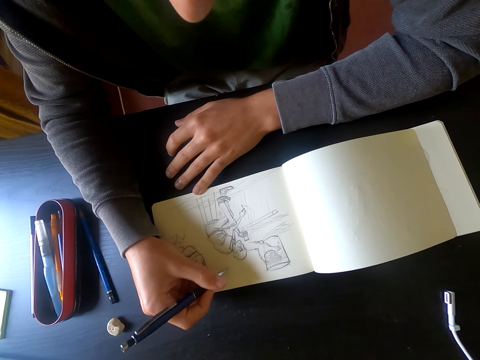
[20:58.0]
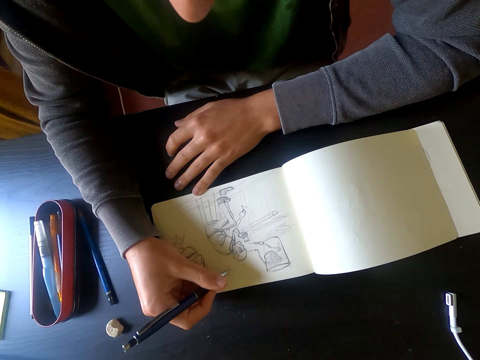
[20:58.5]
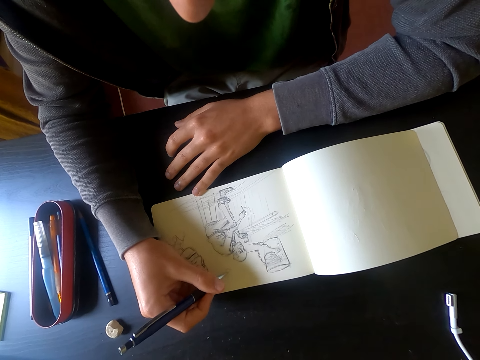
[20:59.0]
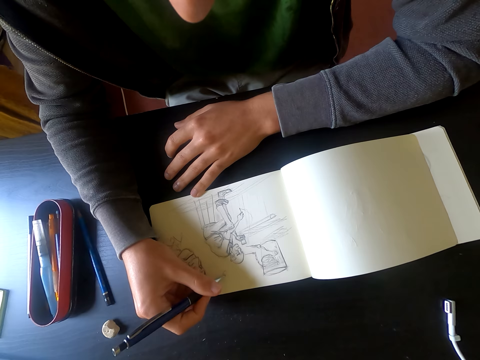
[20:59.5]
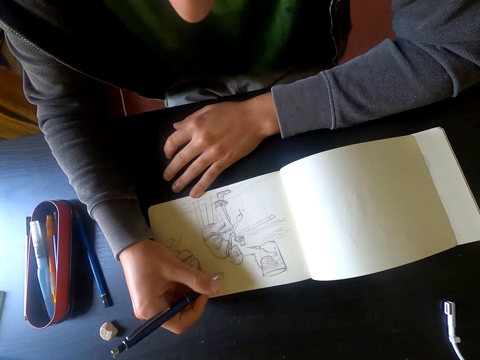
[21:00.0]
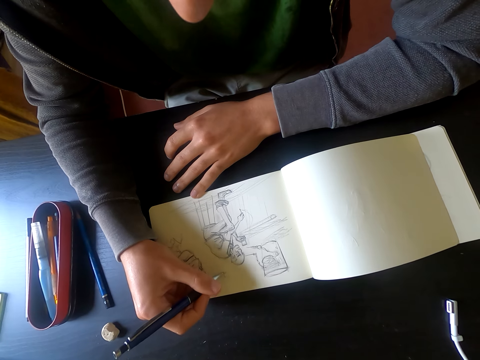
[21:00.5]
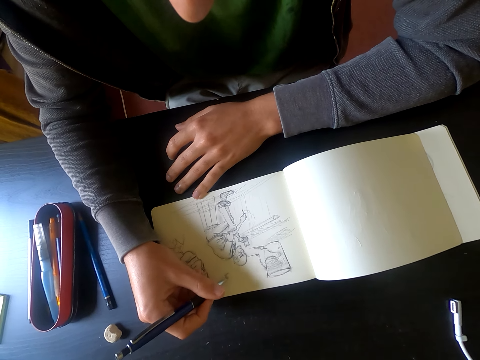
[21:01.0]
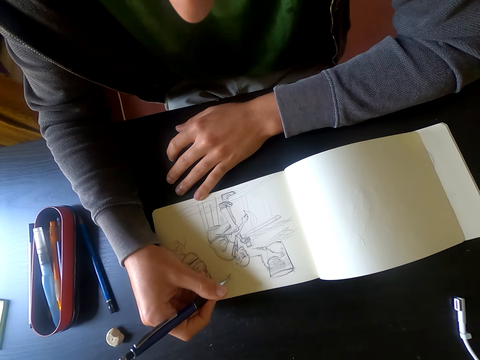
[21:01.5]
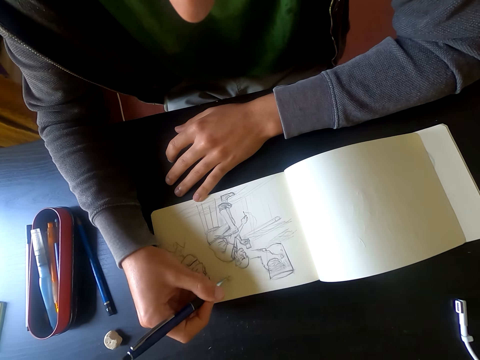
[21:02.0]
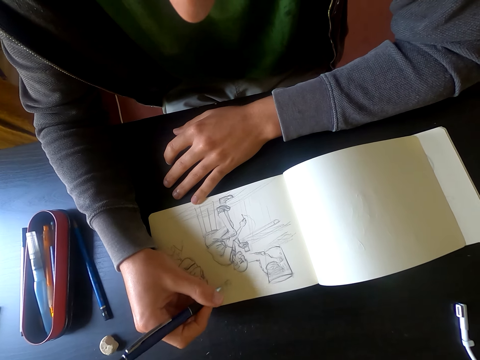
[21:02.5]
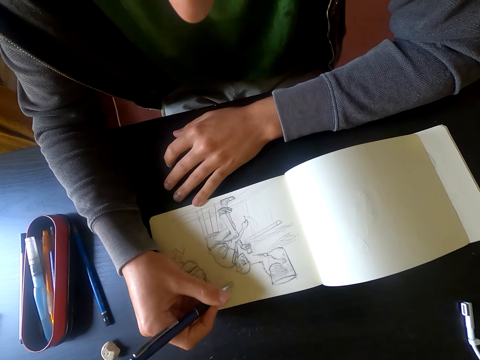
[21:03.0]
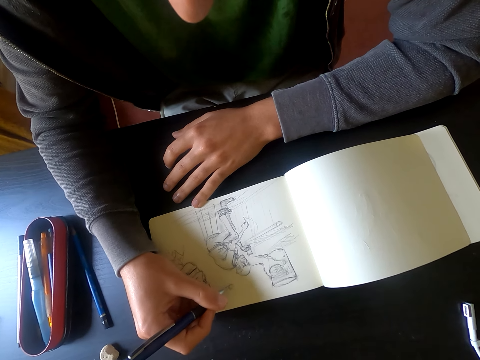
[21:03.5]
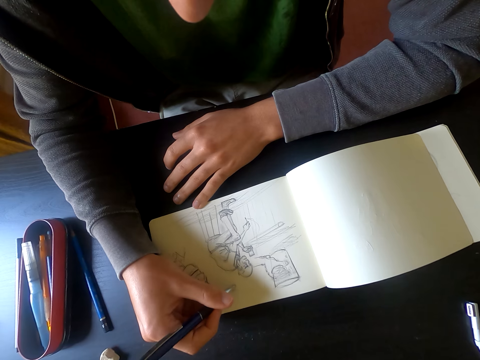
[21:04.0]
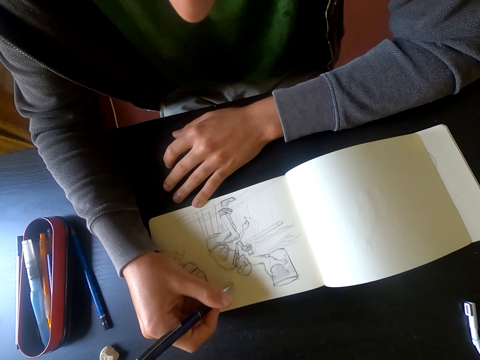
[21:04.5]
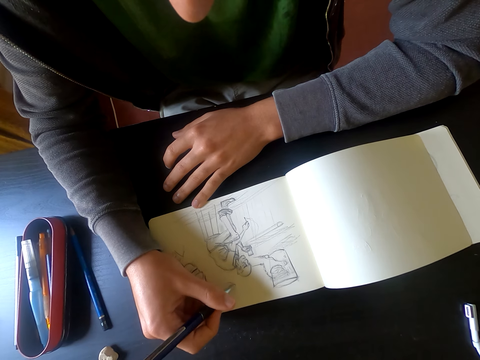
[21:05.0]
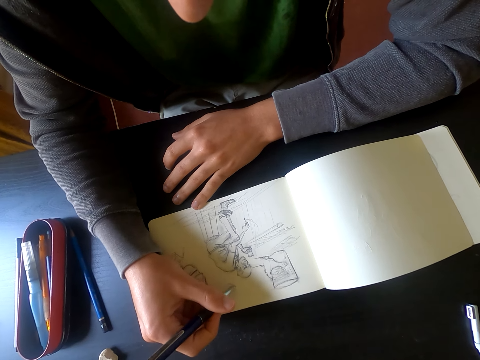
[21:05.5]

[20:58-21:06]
The camera wearer draws a picture on the piece of paper on the table.

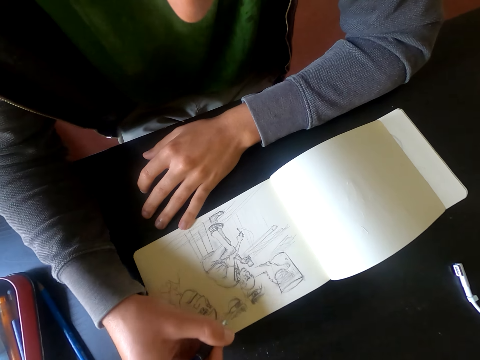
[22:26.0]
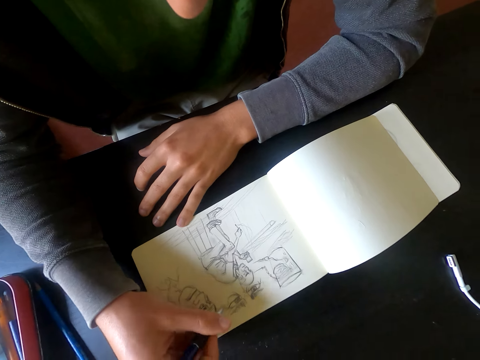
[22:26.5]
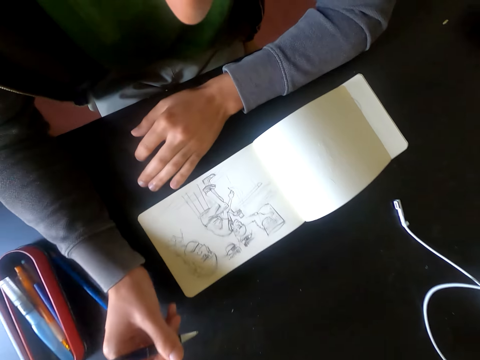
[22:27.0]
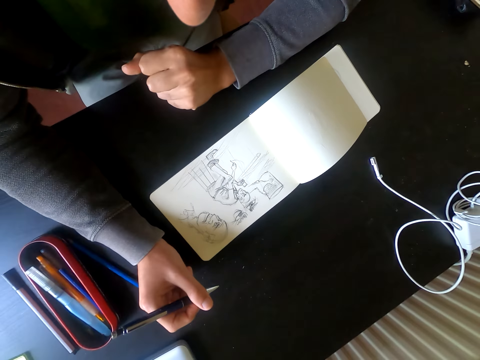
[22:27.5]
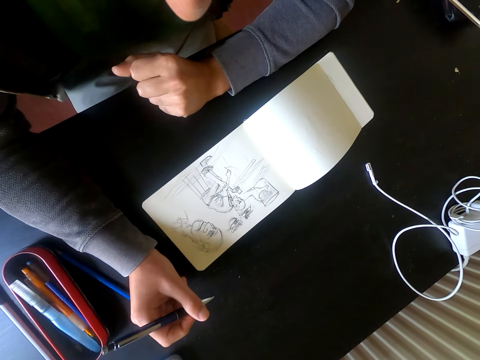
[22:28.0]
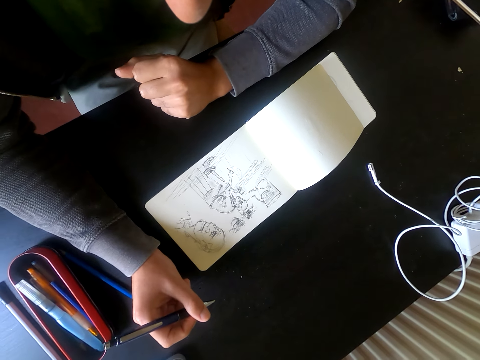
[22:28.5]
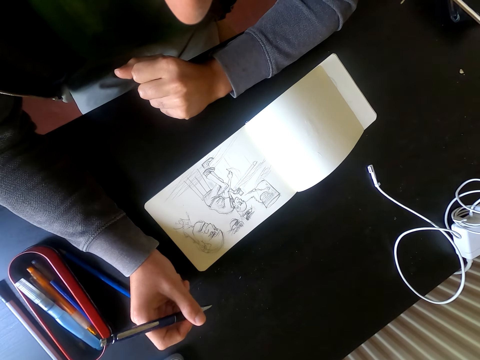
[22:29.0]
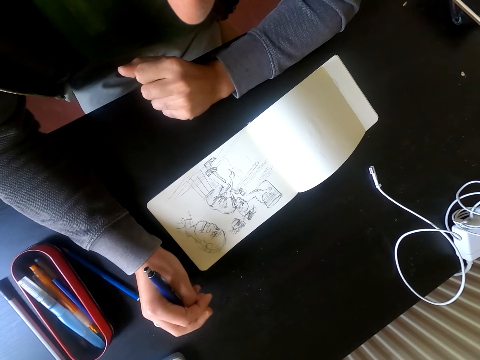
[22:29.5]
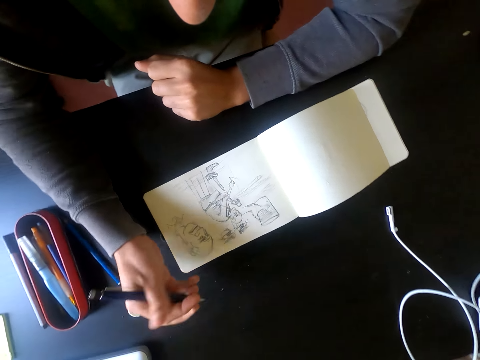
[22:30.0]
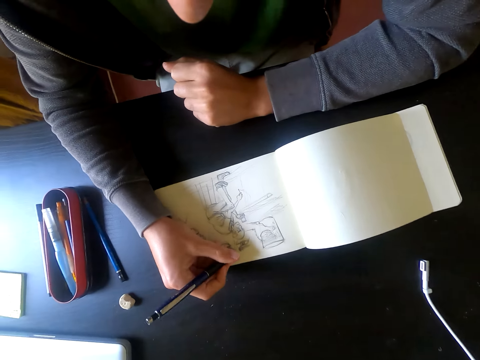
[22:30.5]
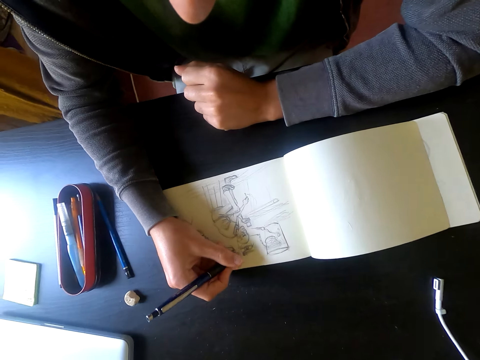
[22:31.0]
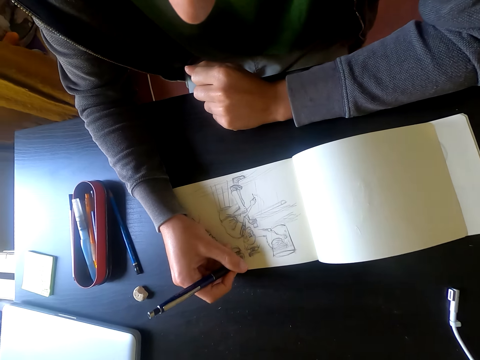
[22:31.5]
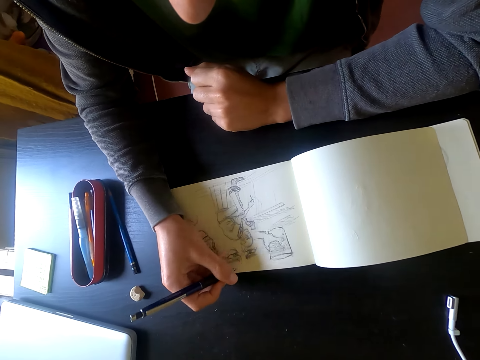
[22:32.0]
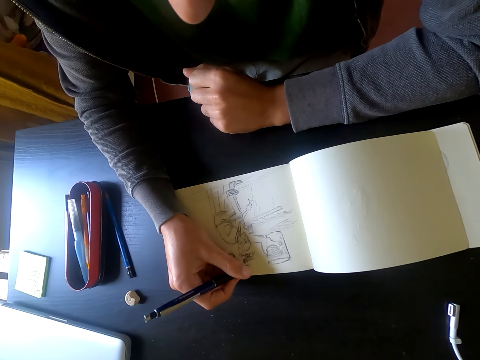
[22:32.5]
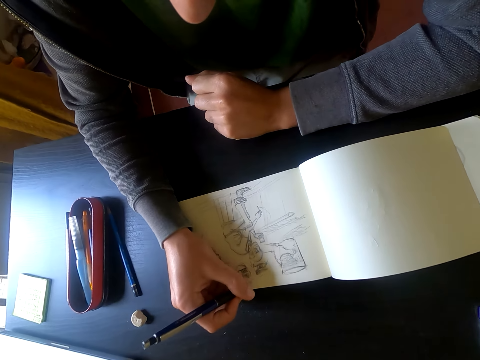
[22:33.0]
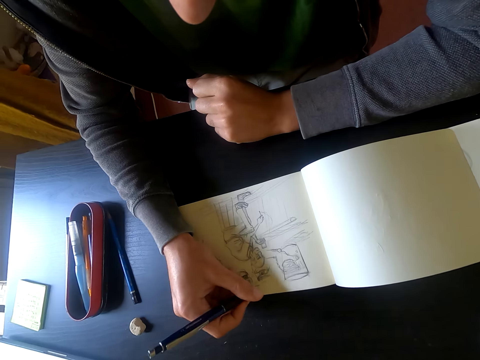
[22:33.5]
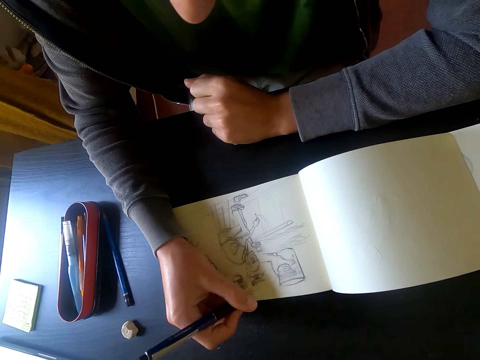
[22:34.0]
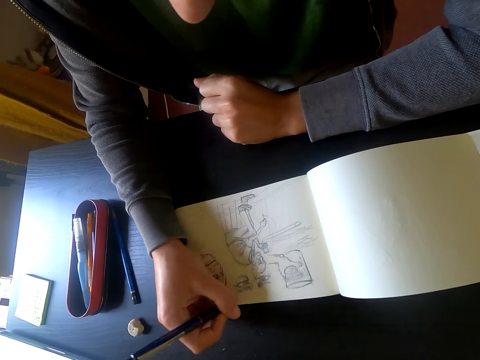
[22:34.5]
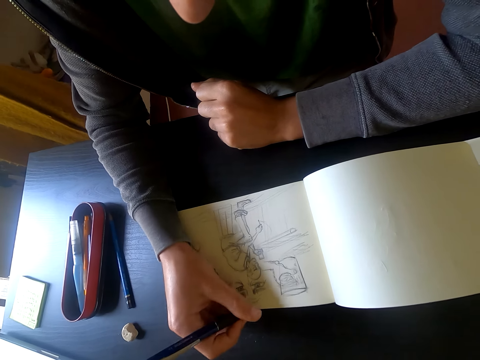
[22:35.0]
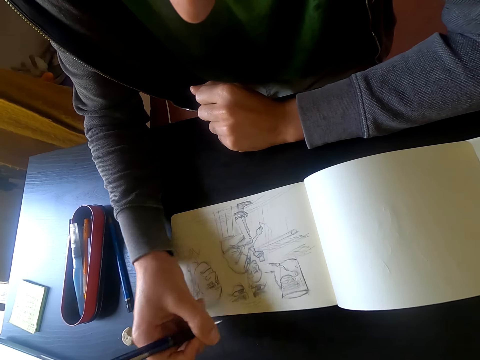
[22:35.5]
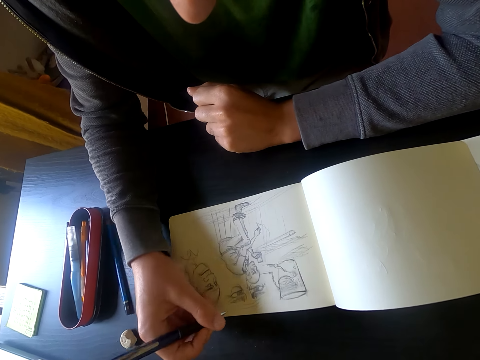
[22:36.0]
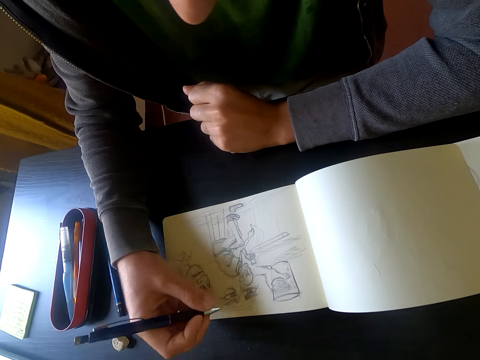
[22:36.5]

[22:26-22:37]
The camera wearer holds a pen with his right hand. He draws a picture on the piece of paper on the table.

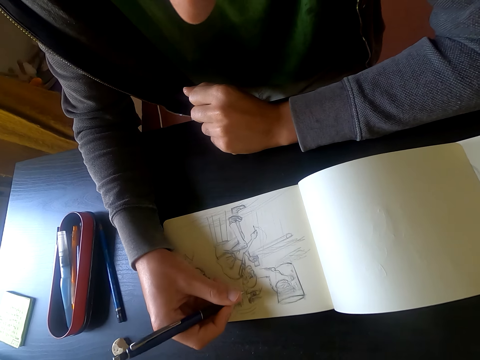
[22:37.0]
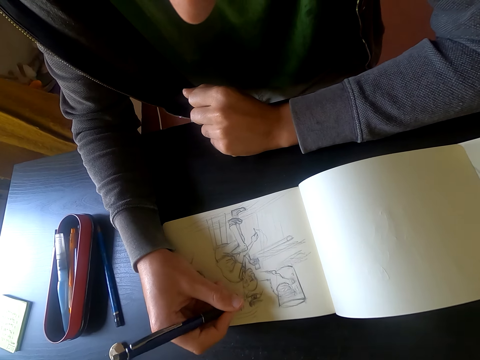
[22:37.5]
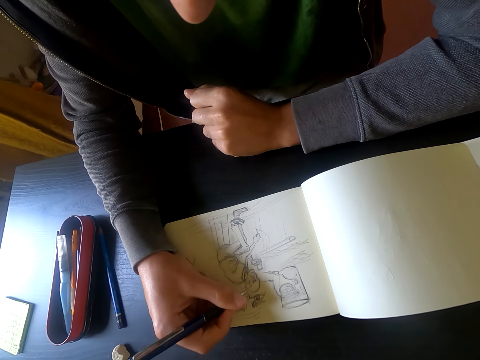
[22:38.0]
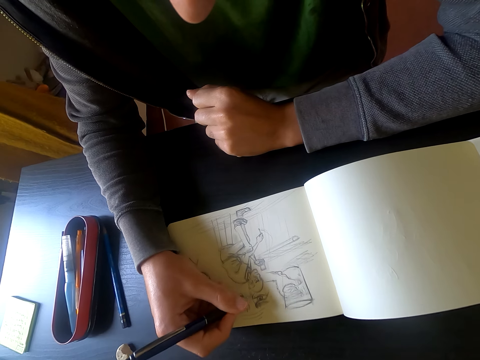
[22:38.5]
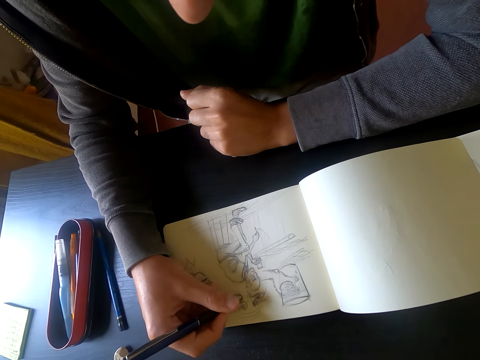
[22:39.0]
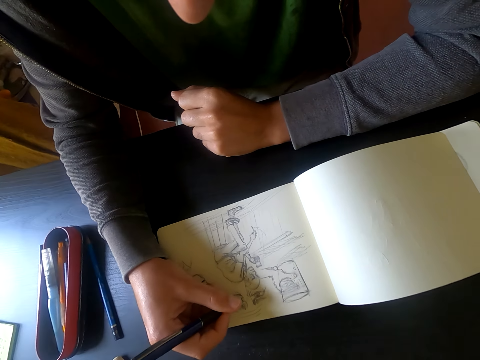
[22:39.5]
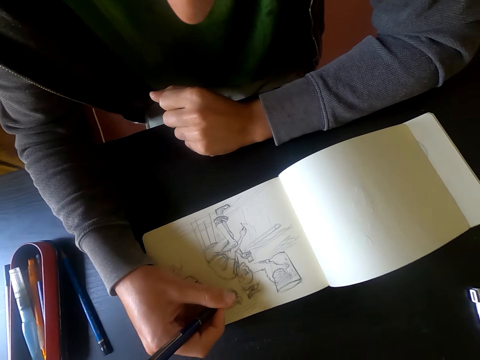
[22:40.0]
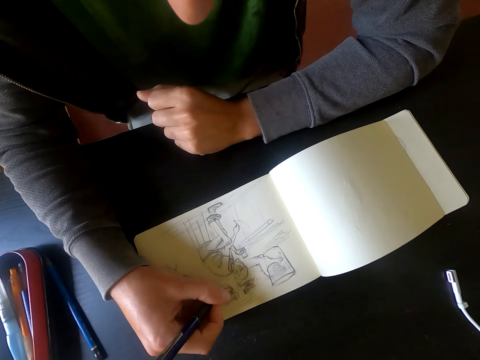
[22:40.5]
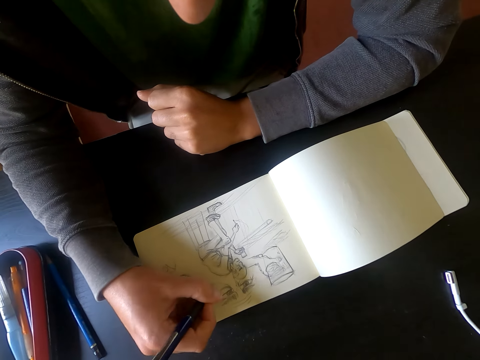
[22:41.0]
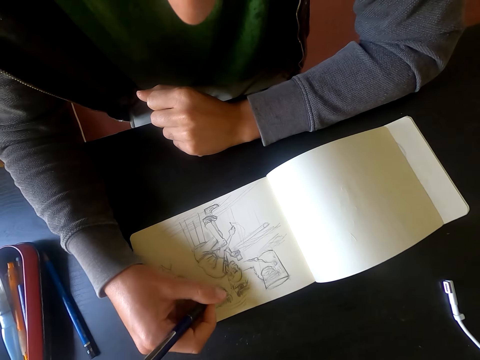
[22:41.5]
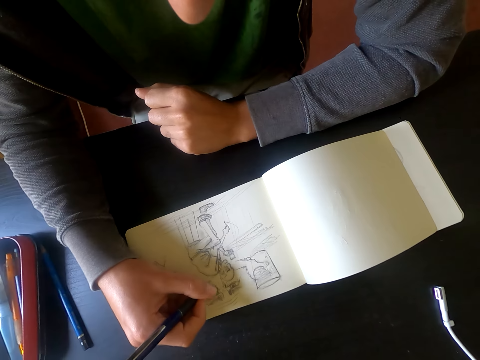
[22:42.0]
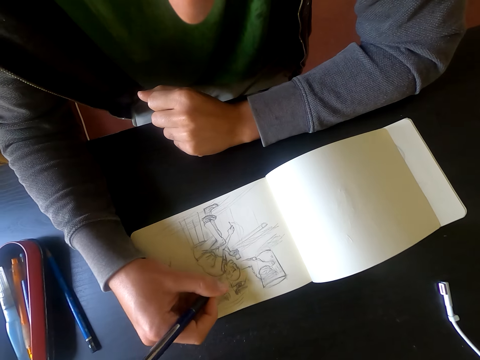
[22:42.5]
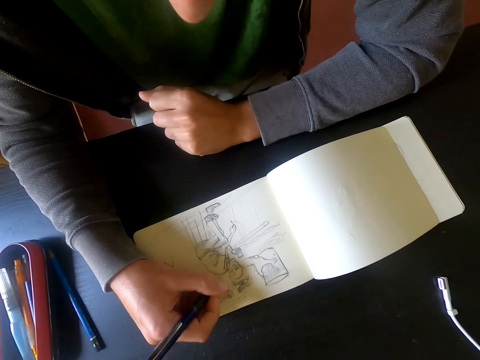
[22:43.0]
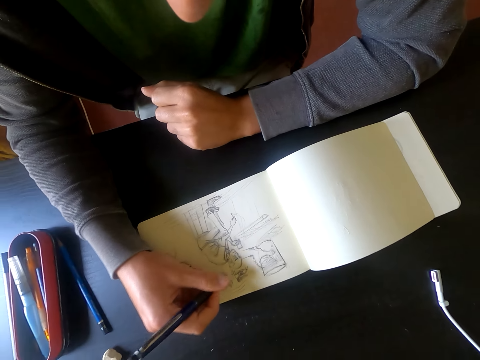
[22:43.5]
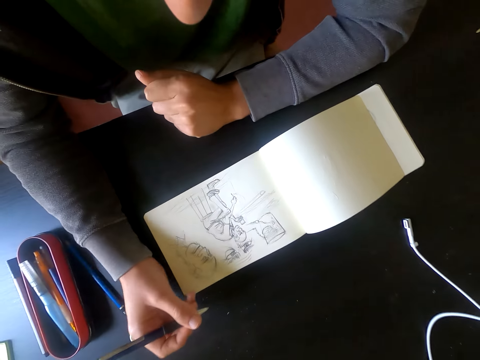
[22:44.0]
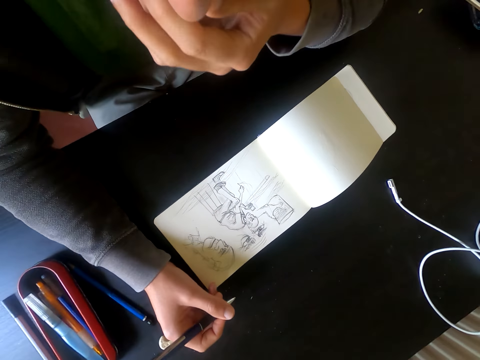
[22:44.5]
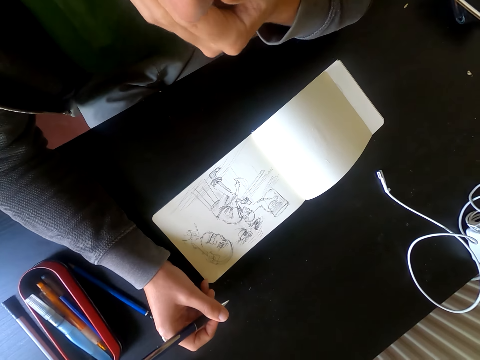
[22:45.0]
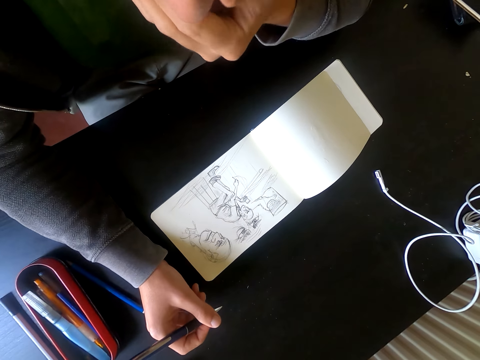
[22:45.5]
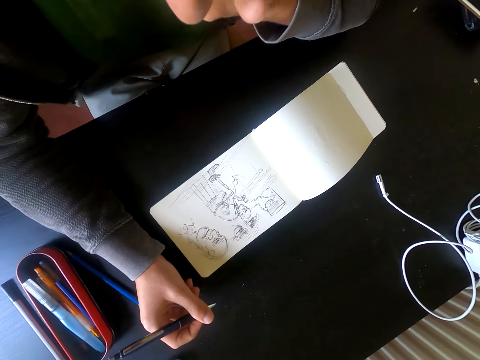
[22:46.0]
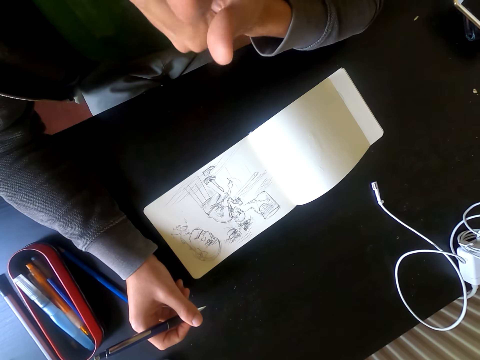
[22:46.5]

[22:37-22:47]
The camera wearer holds a pen with his right hand. He stops drawing.
